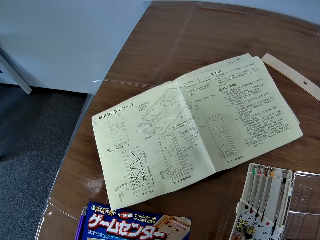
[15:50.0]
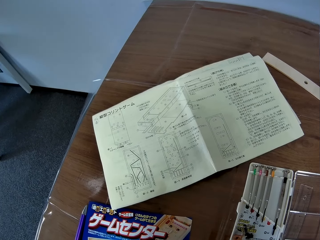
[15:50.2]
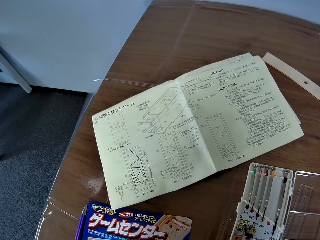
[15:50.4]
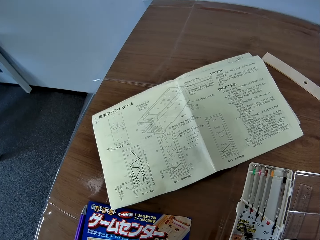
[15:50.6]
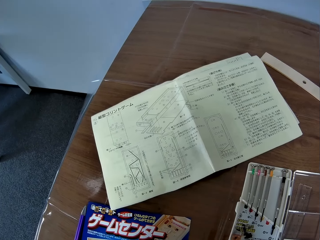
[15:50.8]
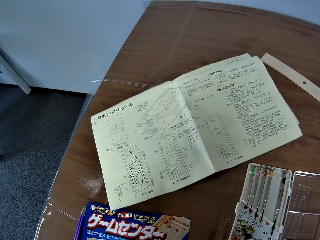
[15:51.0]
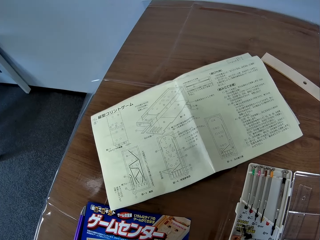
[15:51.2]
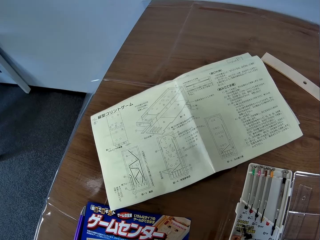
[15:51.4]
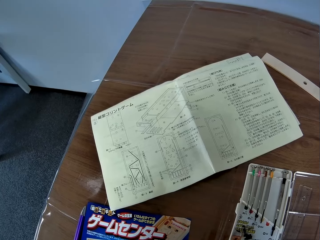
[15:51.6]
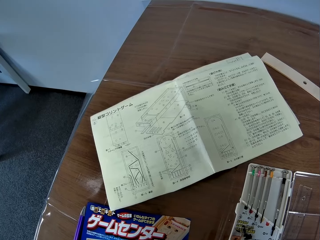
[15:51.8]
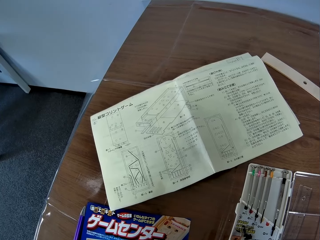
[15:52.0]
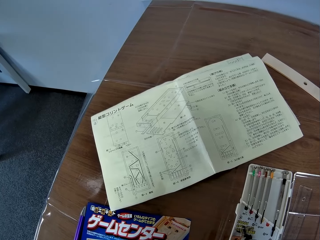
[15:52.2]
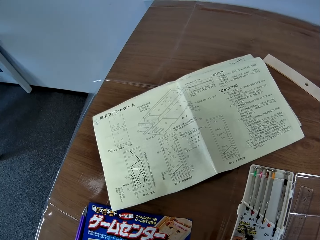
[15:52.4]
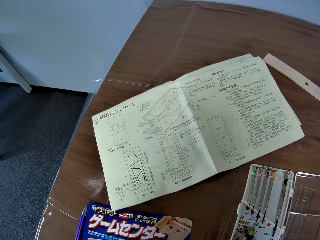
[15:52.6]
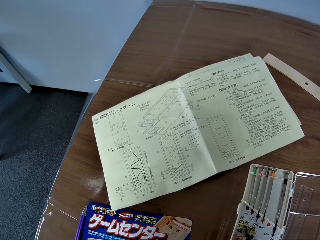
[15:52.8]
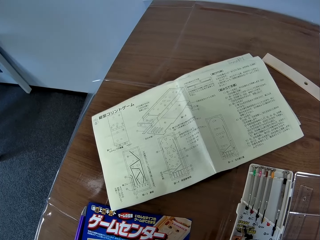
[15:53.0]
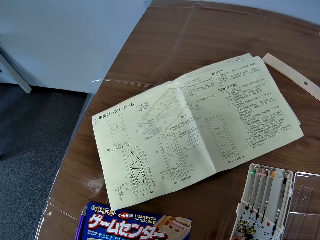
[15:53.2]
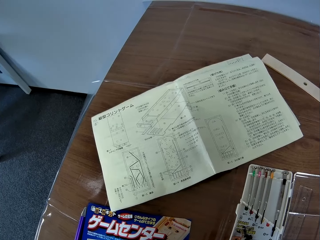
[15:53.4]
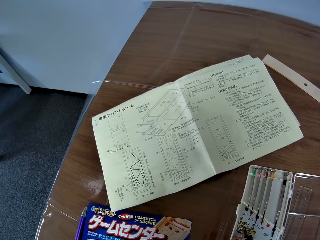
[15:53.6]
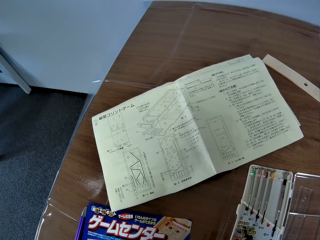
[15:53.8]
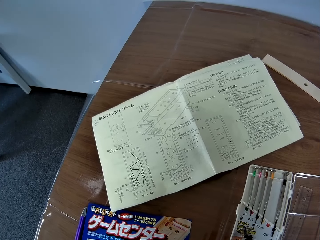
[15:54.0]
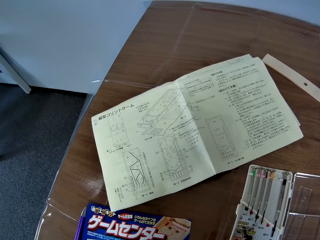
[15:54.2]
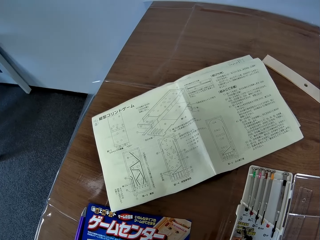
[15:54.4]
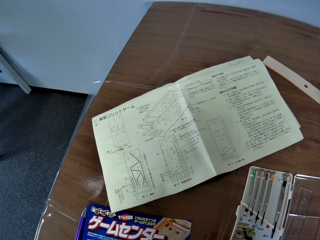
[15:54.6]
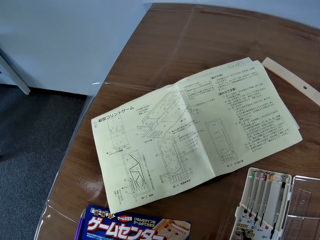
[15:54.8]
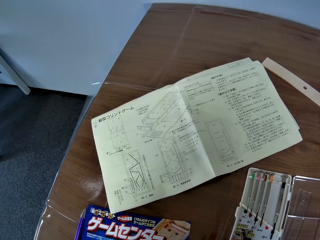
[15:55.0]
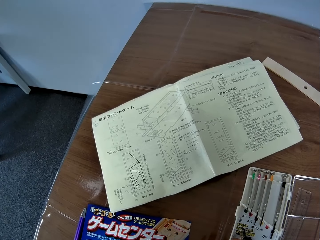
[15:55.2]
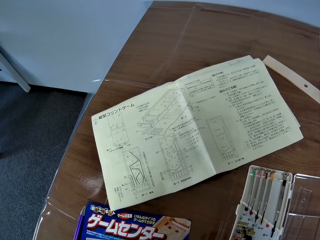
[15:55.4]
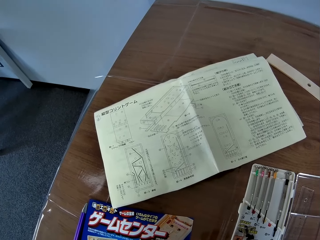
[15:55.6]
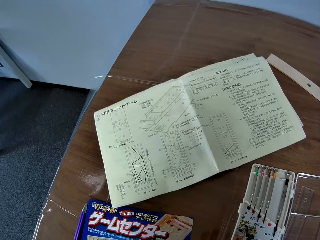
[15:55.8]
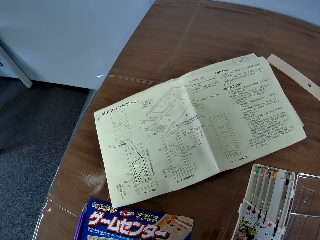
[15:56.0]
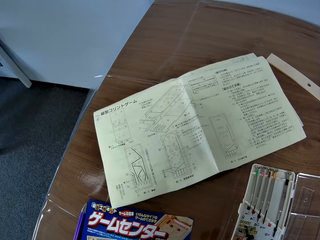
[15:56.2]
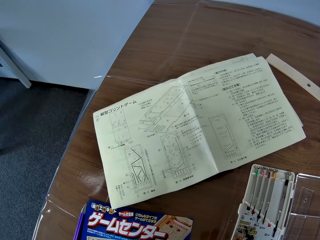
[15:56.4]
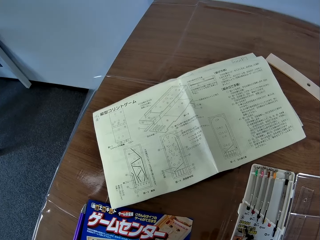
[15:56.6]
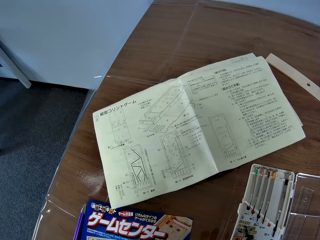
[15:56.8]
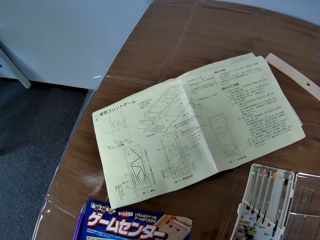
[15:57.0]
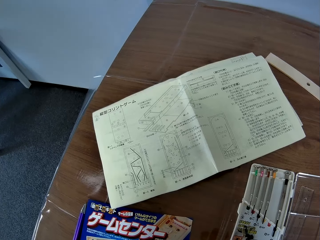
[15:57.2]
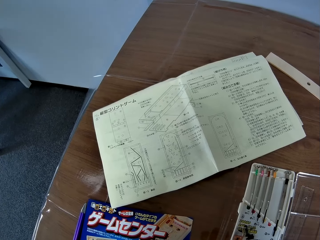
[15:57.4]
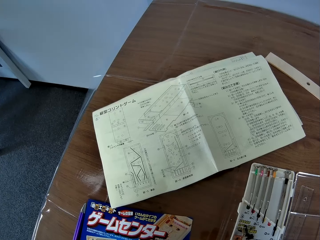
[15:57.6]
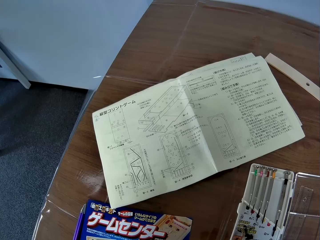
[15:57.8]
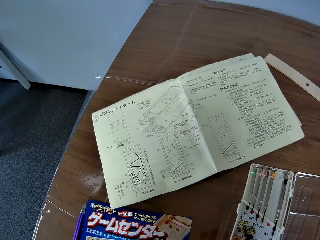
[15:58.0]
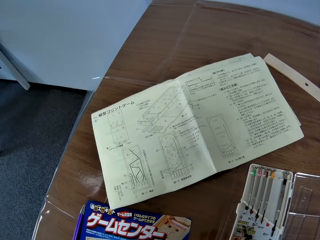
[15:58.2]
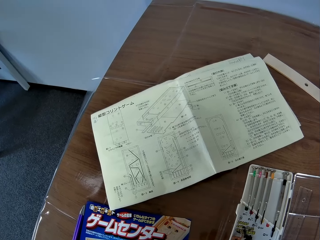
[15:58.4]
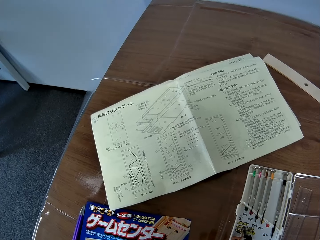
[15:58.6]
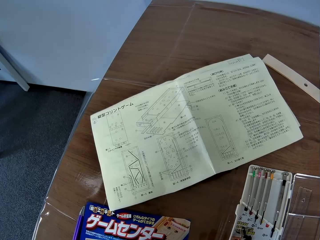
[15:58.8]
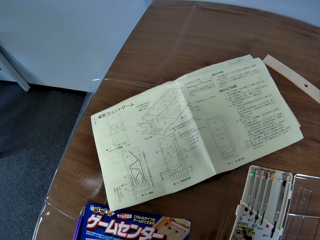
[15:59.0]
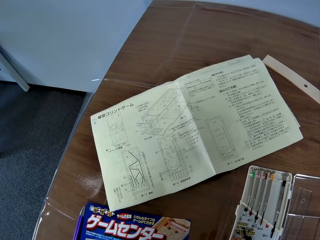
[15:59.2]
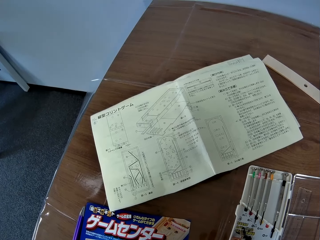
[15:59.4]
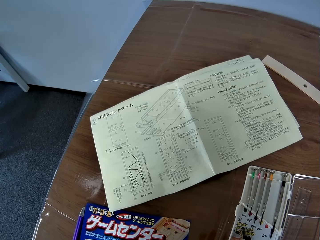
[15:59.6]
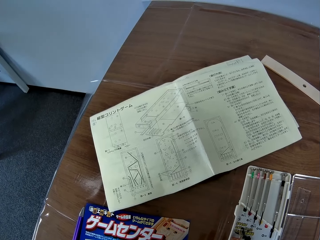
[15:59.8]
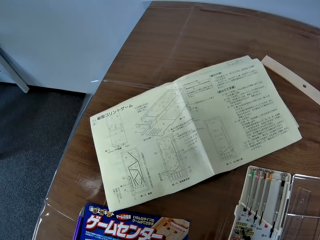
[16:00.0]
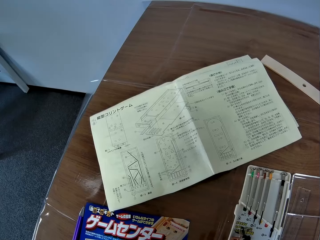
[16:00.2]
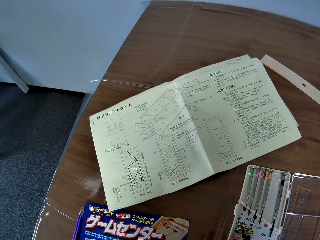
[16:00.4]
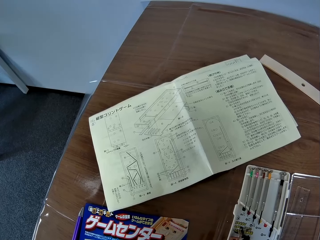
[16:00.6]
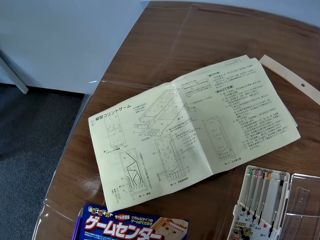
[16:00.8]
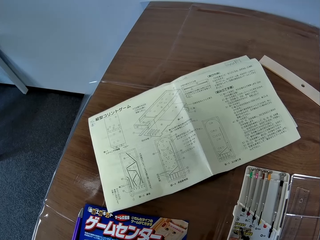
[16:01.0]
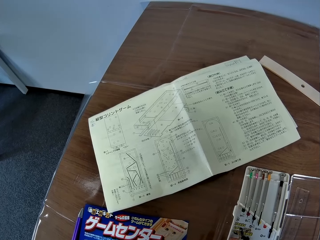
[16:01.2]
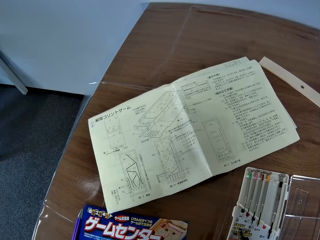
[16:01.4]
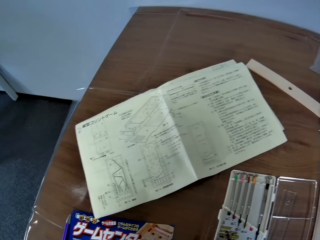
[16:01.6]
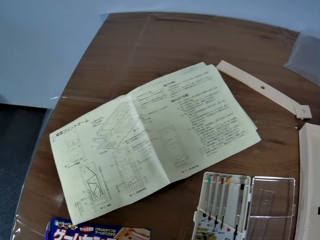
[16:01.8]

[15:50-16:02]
The camera wearer stares on the table.

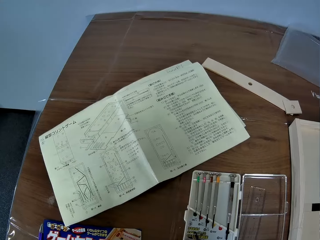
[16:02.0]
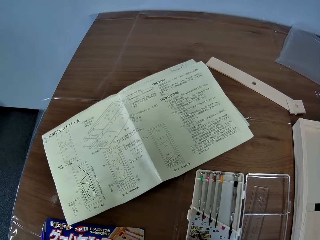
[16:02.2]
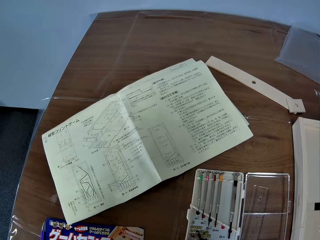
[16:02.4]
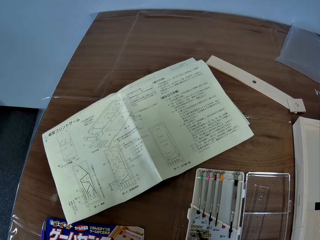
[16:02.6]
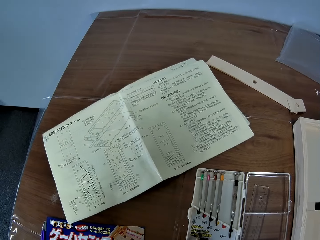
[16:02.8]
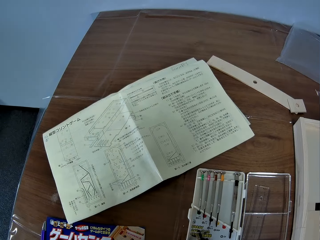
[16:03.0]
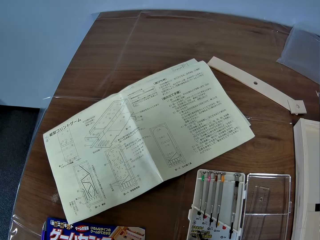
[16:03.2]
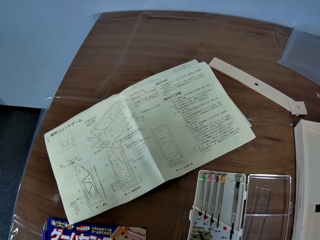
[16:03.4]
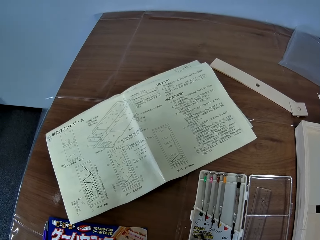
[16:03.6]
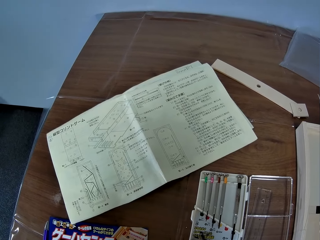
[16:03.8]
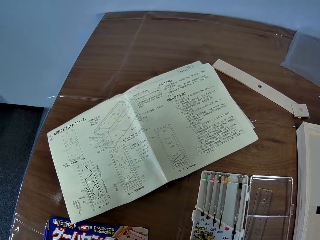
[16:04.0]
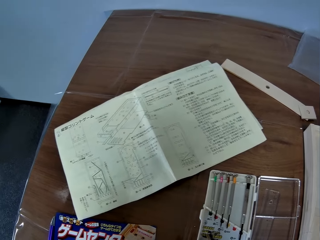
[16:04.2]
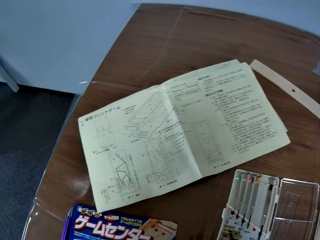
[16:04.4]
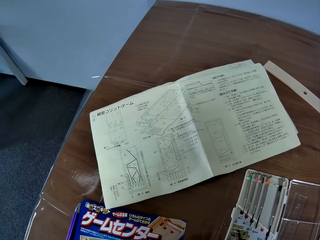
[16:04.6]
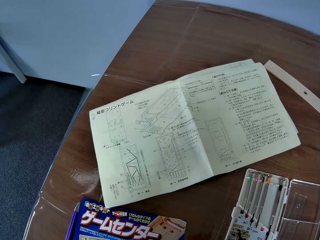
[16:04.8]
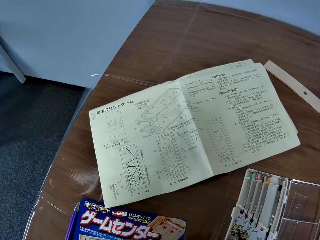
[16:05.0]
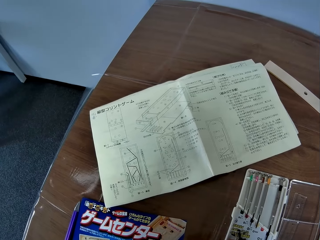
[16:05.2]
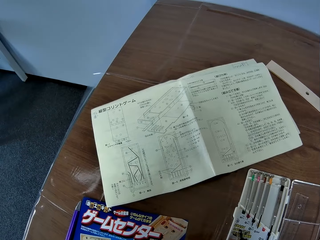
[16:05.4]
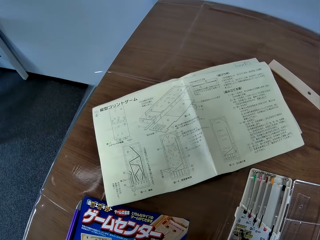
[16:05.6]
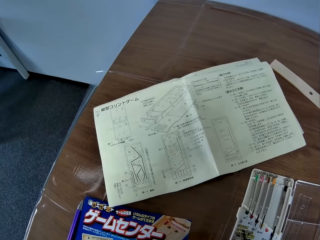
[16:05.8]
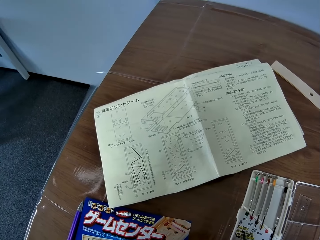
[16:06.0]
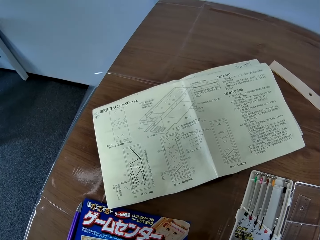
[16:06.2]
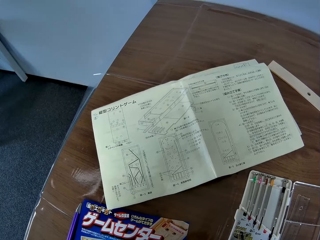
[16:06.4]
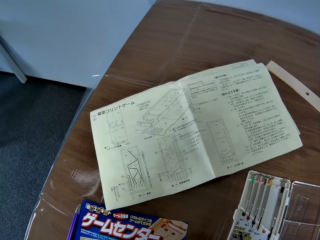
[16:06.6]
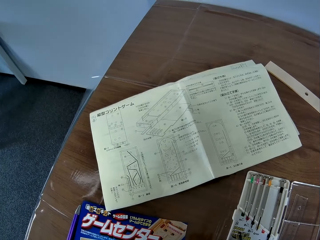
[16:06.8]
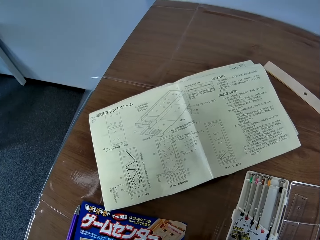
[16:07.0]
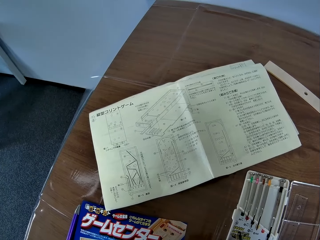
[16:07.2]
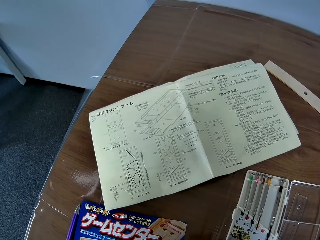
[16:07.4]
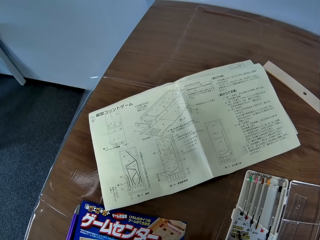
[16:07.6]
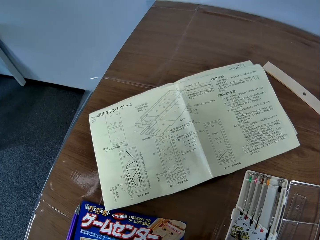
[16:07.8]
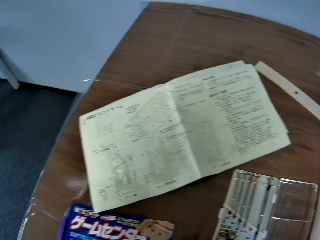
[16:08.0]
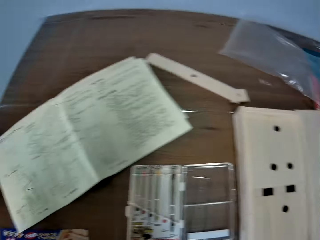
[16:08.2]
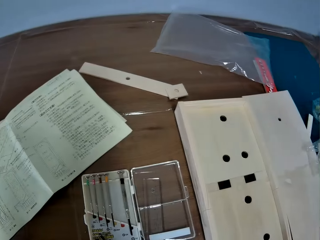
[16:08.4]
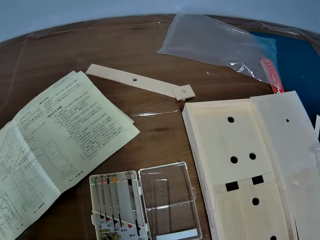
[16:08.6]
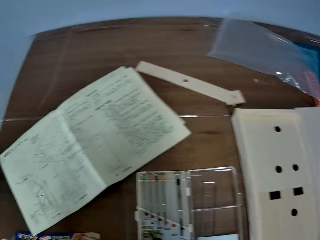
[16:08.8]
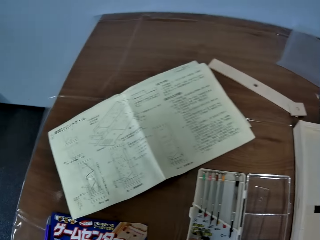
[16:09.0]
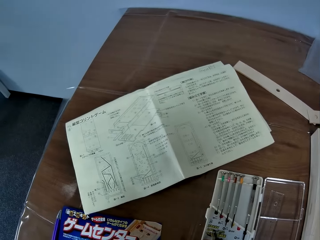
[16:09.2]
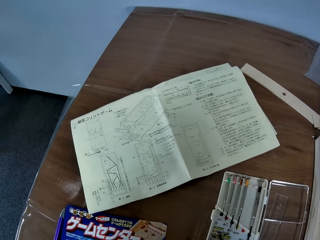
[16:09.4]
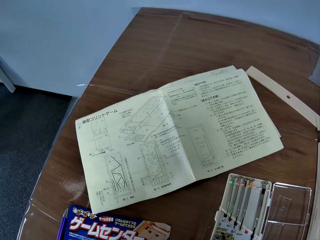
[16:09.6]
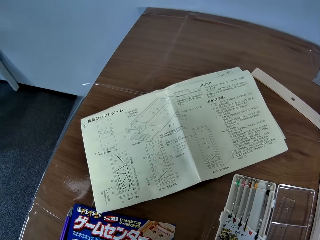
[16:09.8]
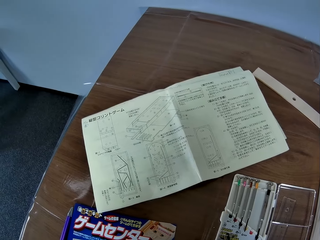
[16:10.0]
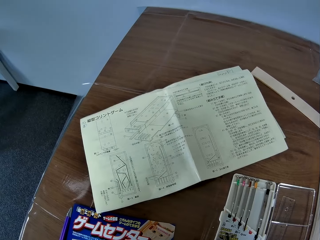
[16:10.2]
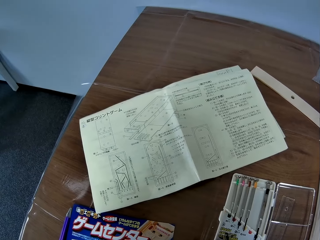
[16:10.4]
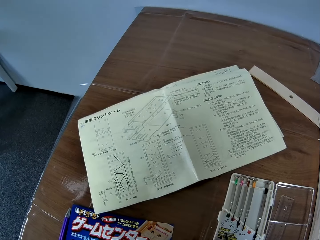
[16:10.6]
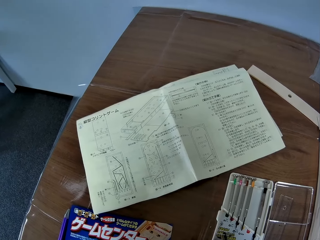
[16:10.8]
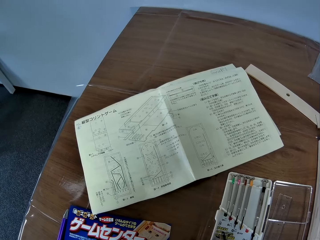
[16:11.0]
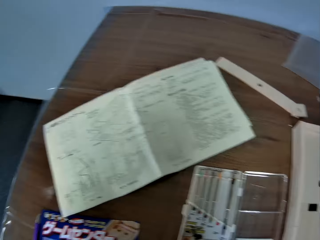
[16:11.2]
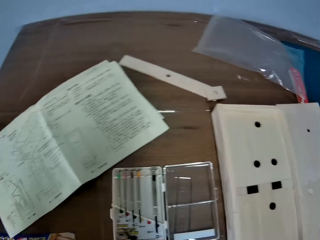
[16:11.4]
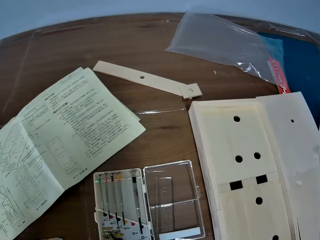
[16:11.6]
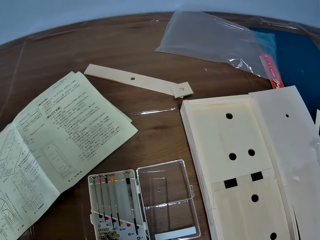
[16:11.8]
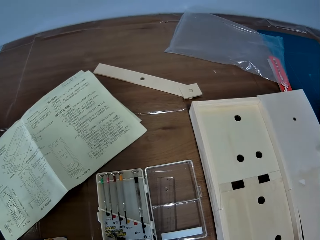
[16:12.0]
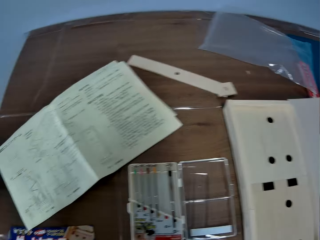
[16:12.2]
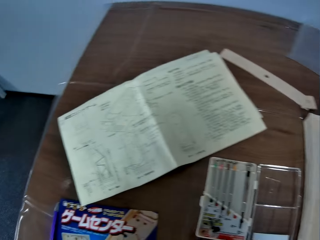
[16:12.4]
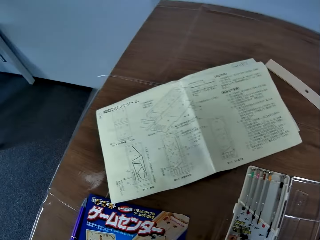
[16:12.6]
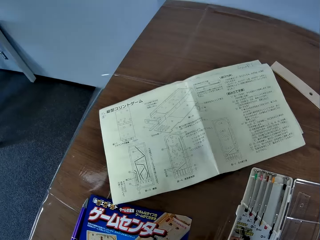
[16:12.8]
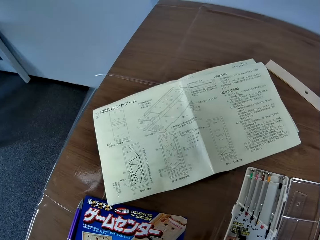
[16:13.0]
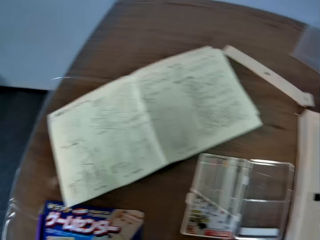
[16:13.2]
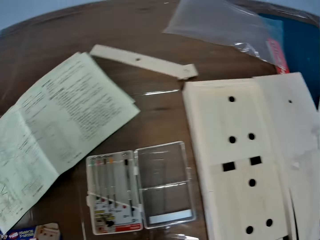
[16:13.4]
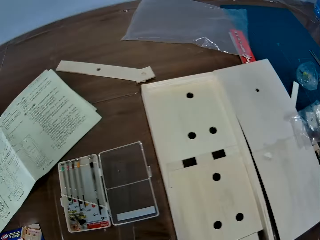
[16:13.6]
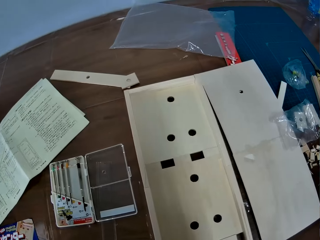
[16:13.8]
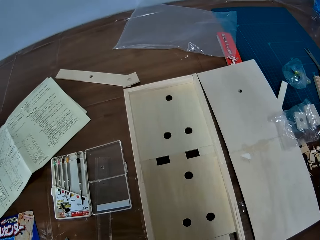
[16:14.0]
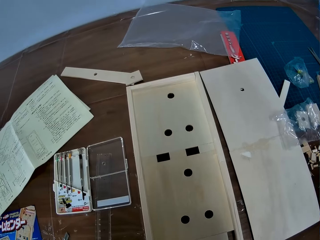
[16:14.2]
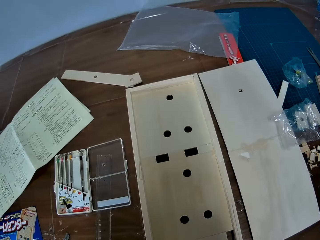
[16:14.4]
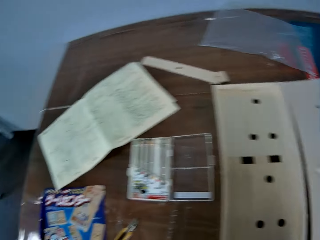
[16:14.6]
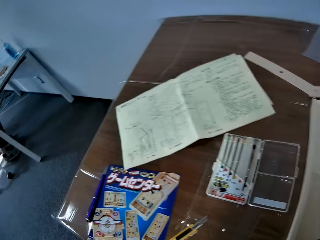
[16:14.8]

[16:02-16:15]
The camera wearer twists the head.
